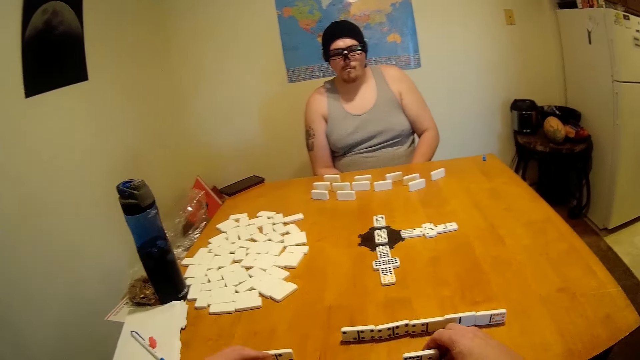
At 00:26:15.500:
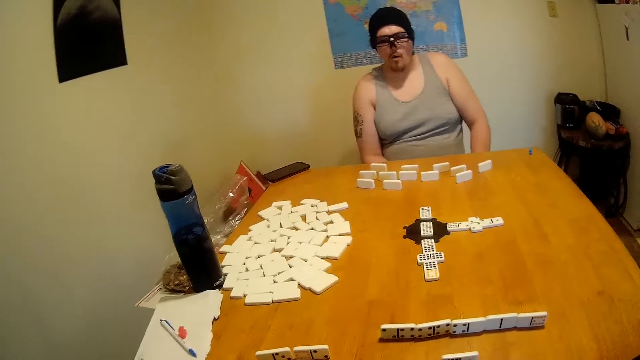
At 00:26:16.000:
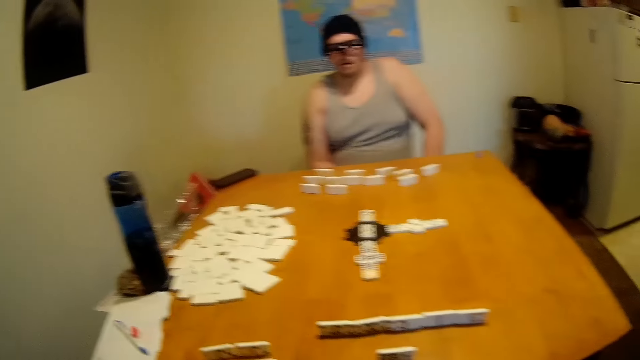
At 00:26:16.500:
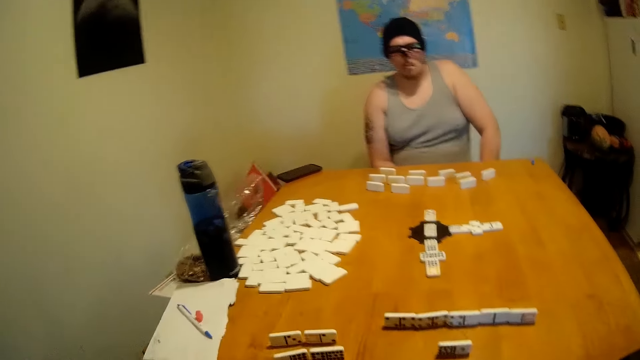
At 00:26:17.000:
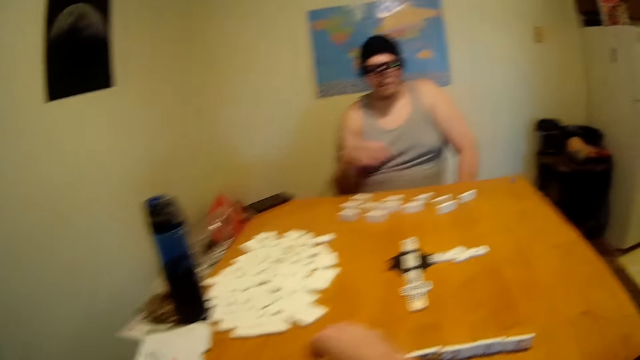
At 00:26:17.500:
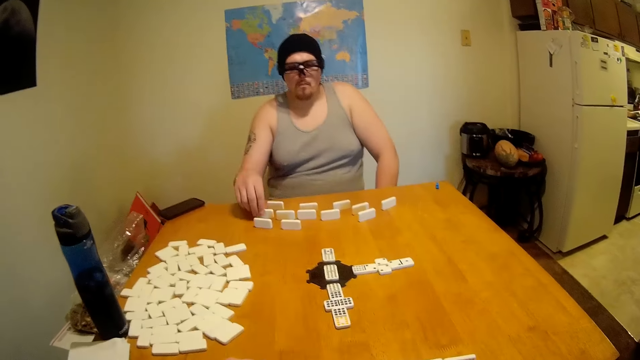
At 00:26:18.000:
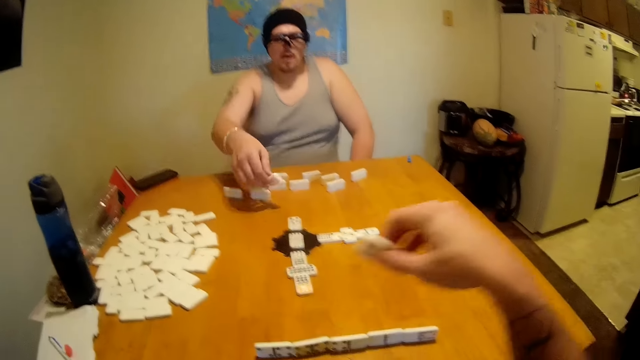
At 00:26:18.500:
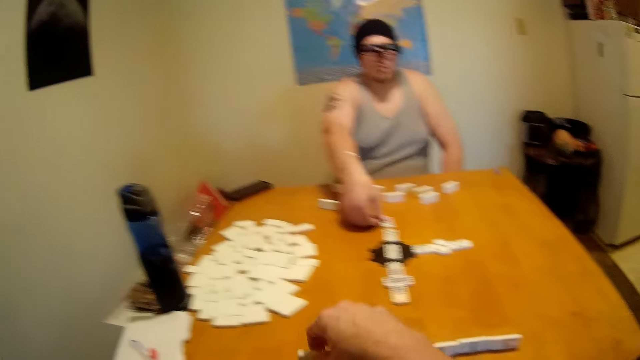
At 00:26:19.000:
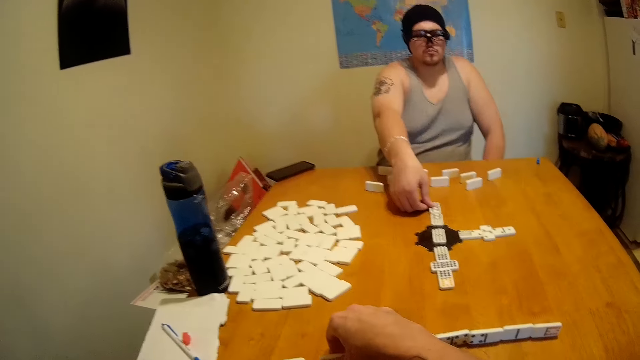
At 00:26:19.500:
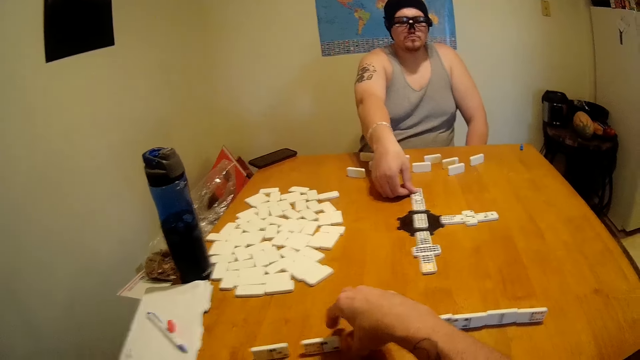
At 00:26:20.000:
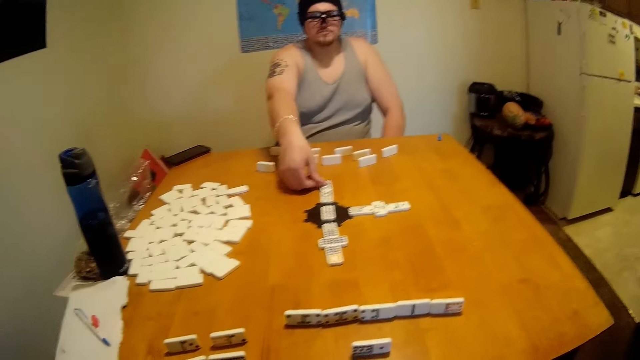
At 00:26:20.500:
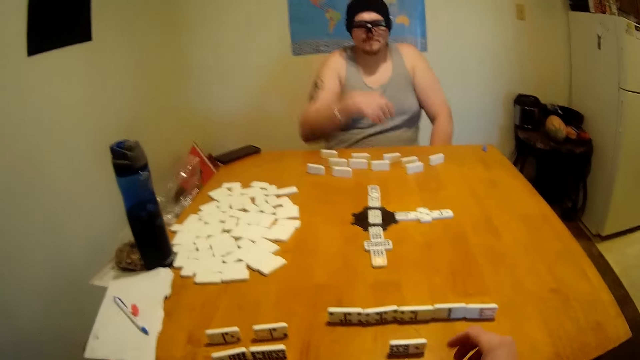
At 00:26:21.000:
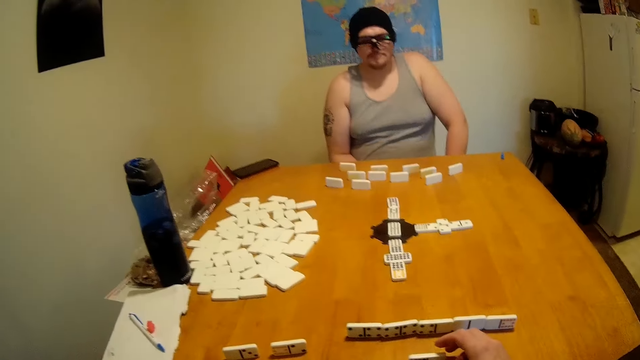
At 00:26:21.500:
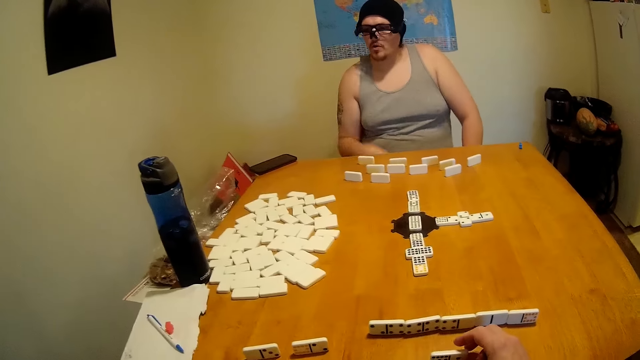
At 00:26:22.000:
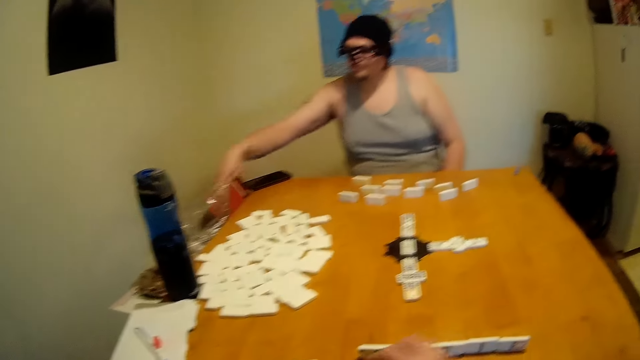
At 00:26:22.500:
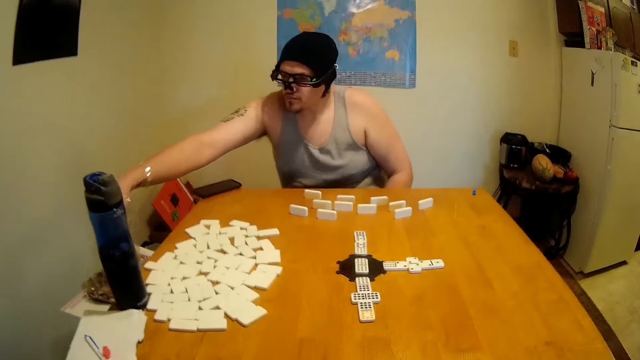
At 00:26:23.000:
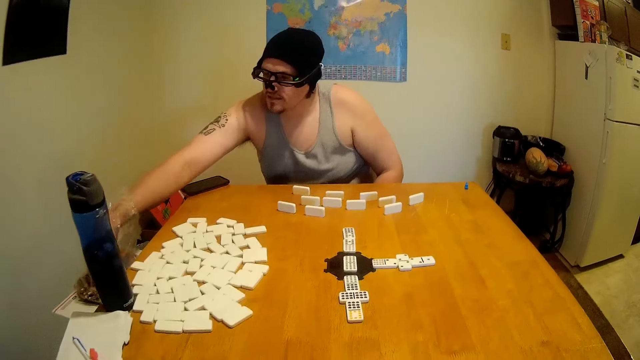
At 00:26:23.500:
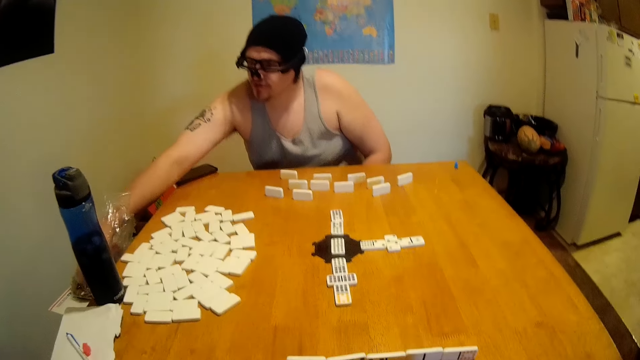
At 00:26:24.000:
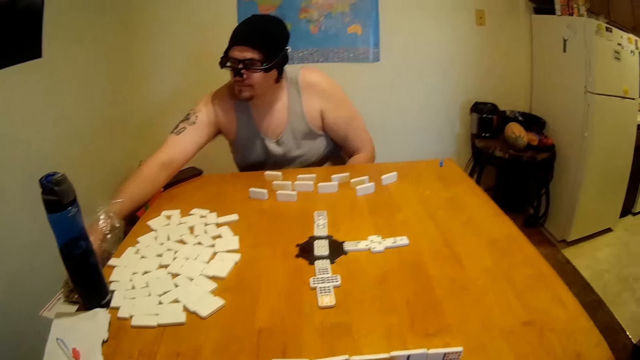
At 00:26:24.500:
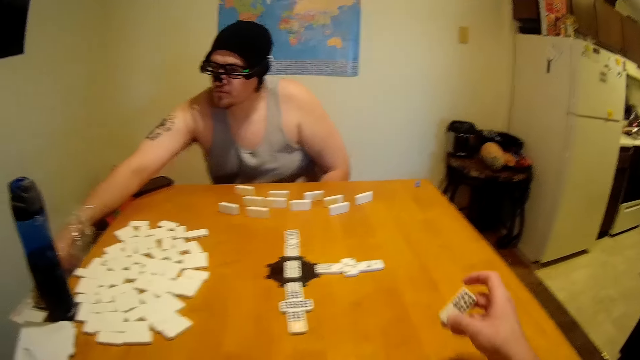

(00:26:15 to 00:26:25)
A man lifts a tile from the table. The camera wearer puts the domino on the table. The man places the tile at the end of a domino chain. The camera wearer arranges the tiles on the table. The man places his hand on the light bag.

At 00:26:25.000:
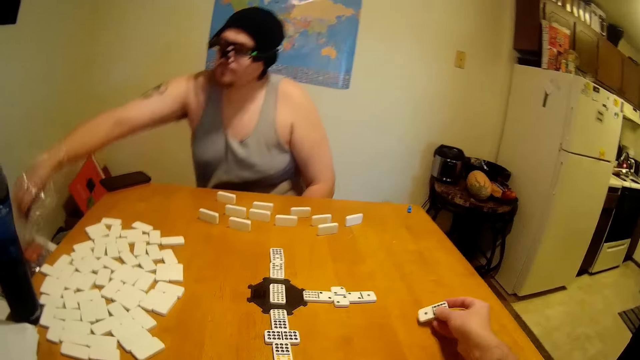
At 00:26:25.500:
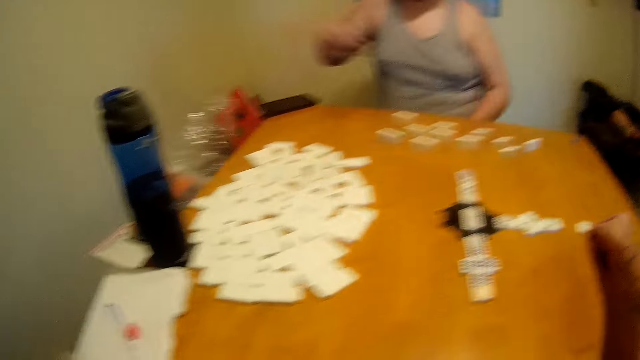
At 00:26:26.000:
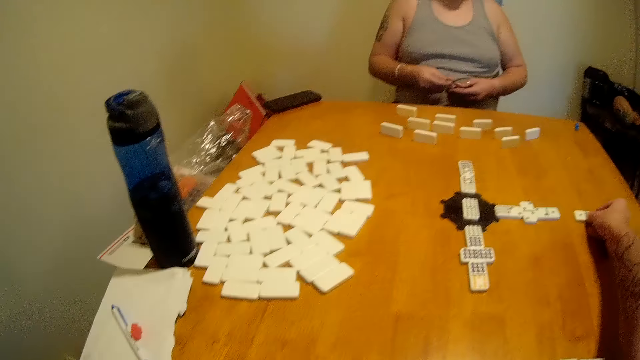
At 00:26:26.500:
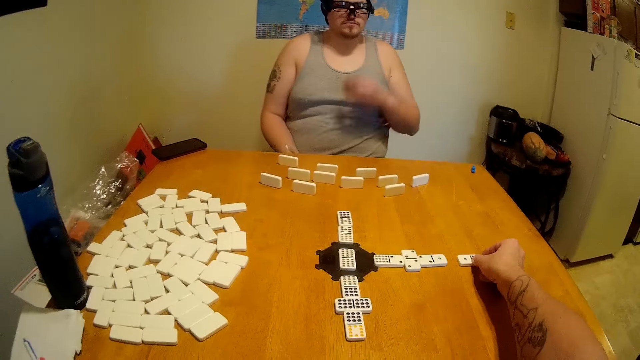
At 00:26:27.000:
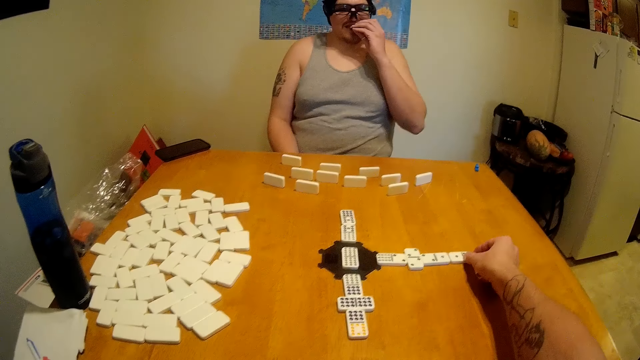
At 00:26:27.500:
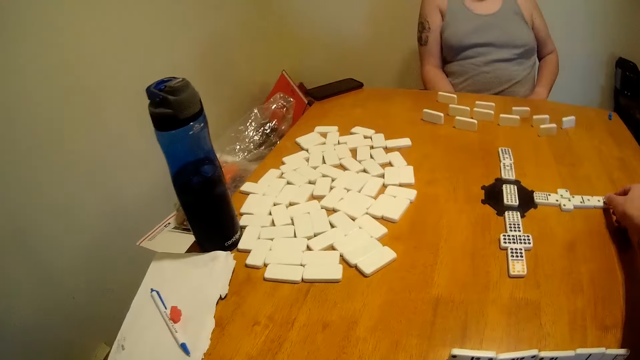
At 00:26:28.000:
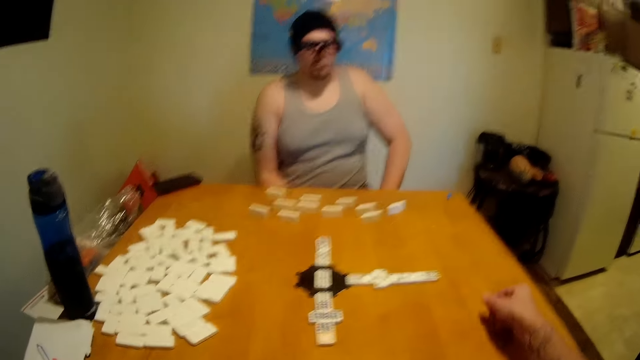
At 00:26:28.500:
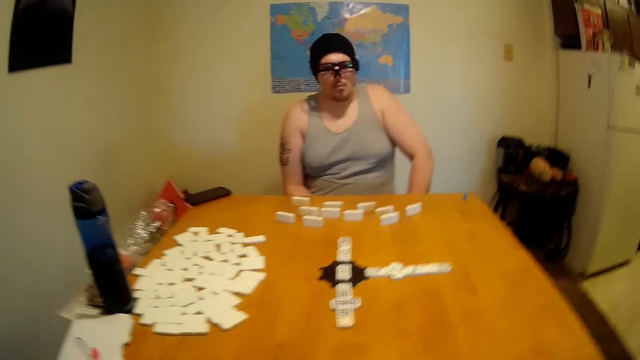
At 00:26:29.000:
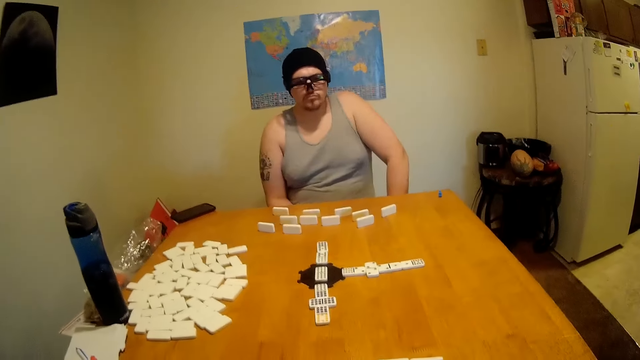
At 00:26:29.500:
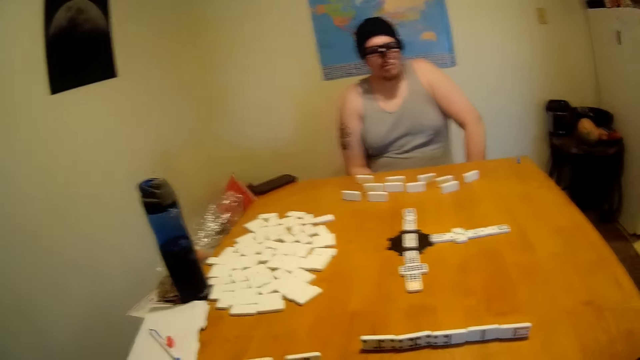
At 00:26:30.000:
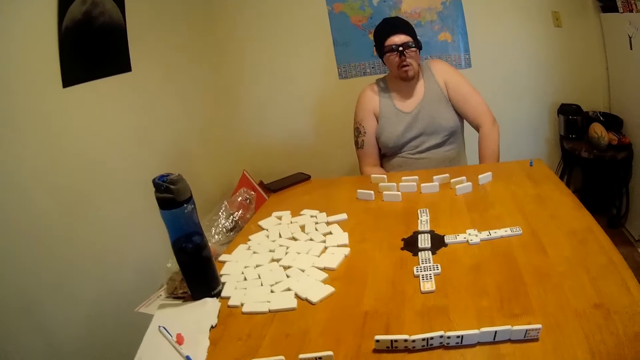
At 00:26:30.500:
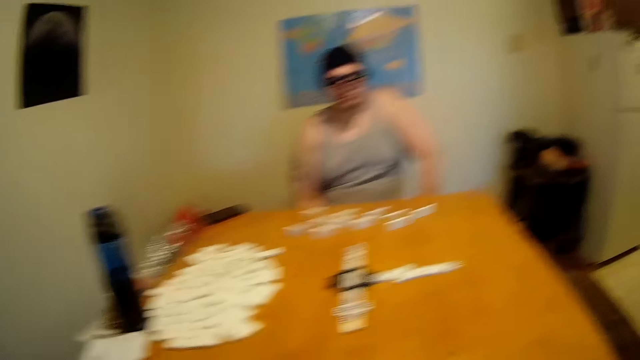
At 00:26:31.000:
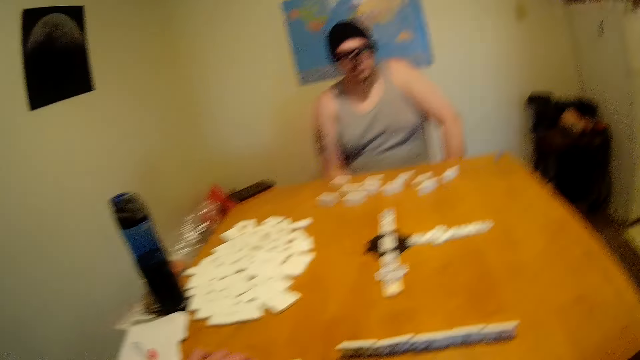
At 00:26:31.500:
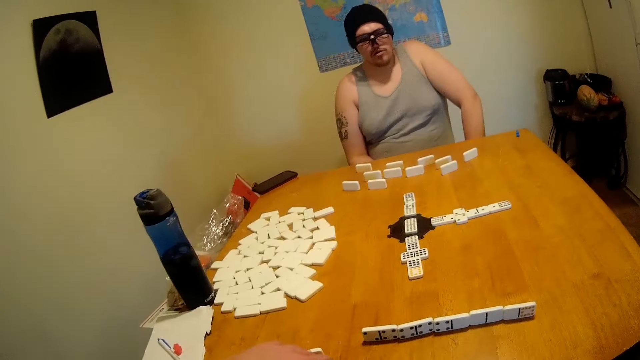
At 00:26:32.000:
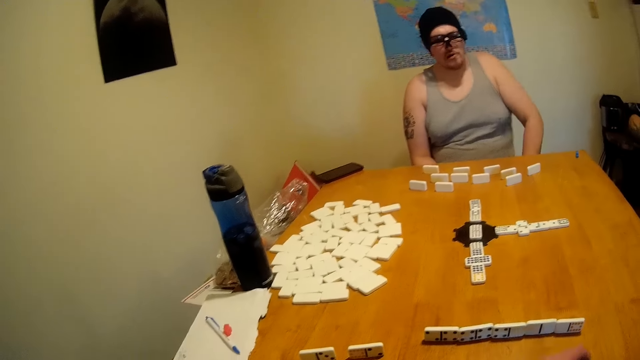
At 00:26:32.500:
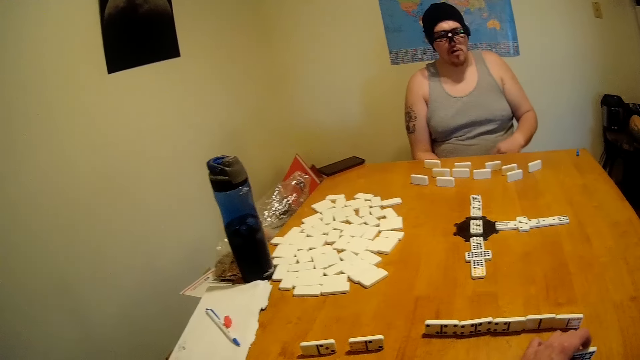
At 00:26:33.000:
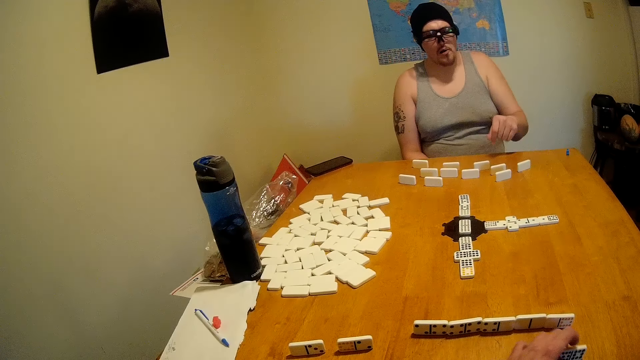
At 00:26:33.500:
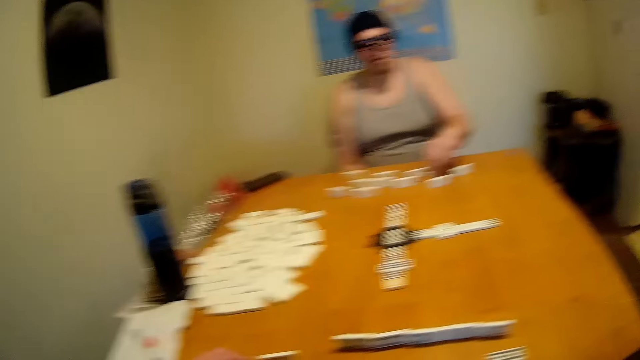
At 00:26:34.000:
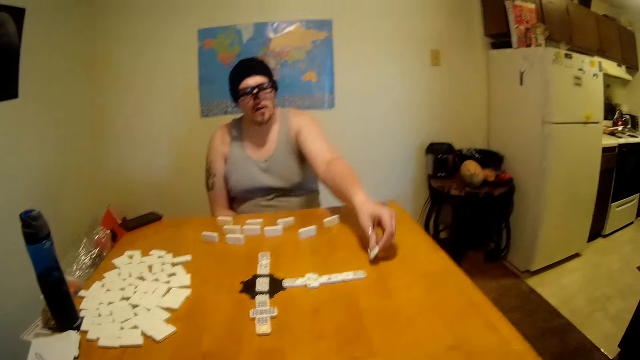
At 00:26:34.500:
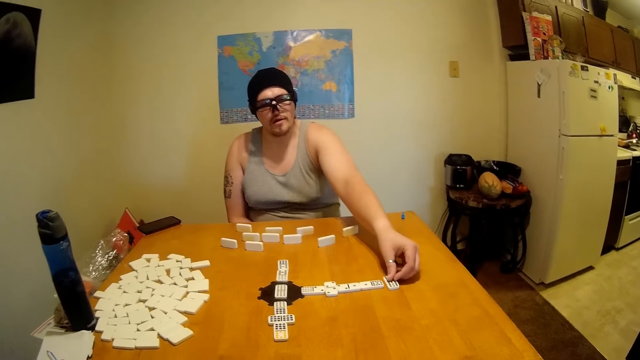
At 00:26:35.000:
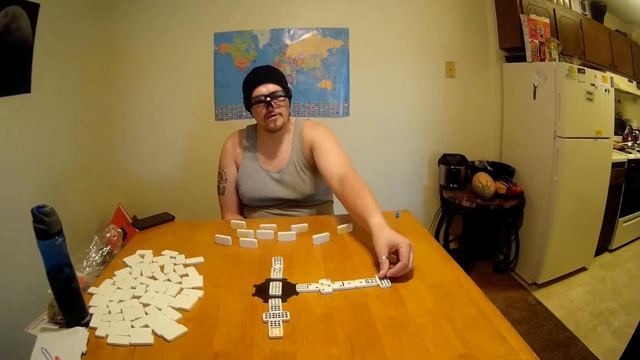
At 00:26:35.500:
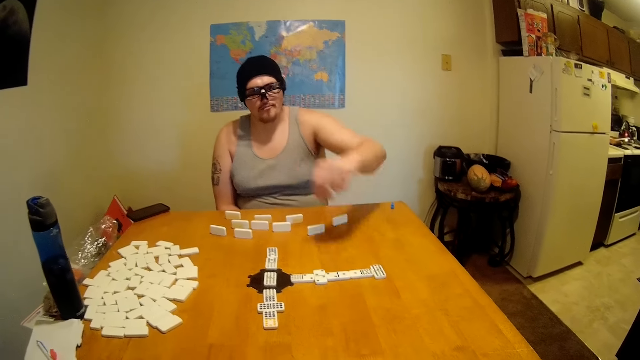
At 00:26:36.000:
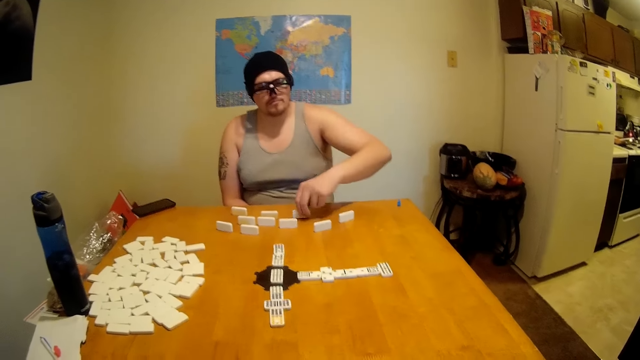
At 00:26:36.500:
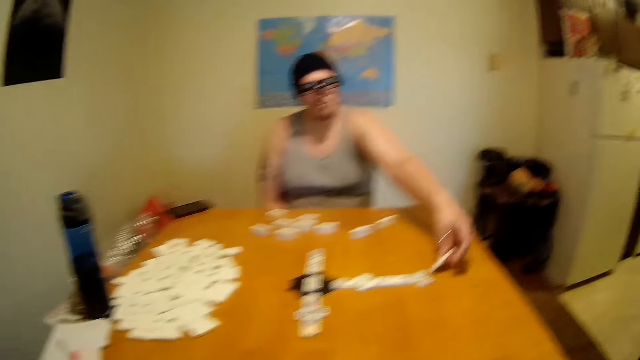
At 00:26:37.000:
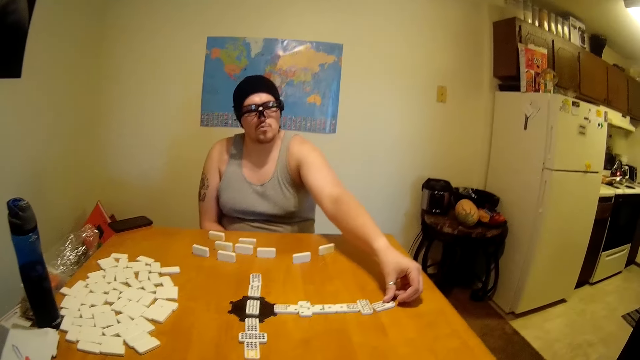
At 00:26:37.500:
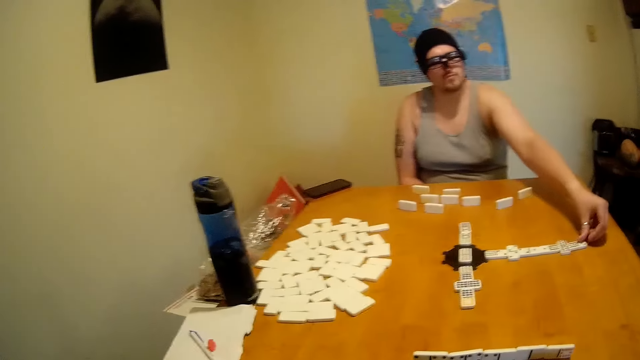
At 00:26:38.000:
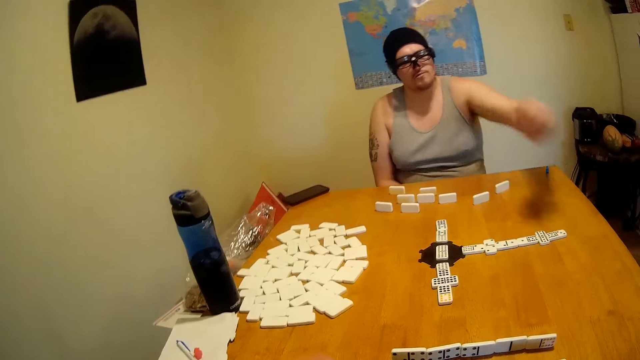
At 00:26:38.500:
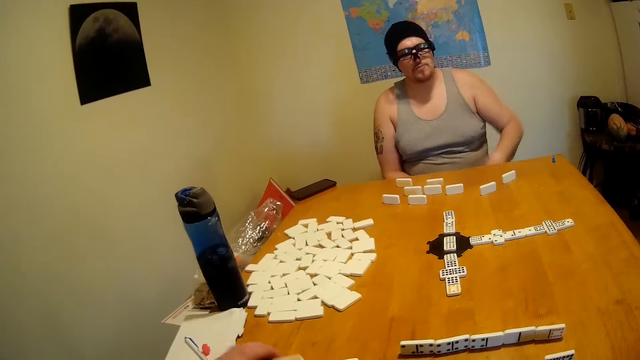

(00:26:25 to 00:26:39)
A man lifts a snack from the plastic paper. The camera wearer places a tile on the table and moves a tile towards the end of a domino chain. The man eats the snack. The camera wearer looks around the table. The man picks a tile from the table and places the tile at the end of the domino chain. He picks a tile from the table and places the tile at the end of the domino chain again.
